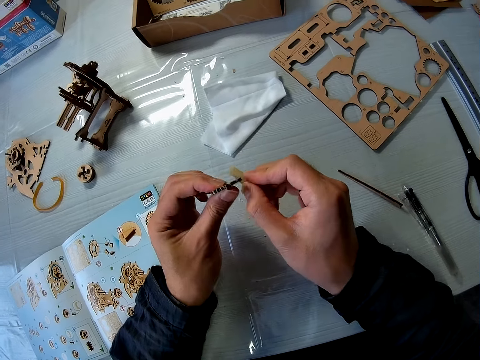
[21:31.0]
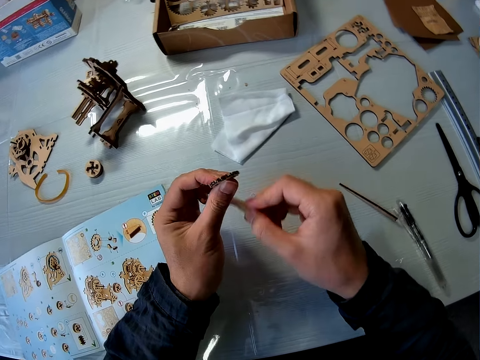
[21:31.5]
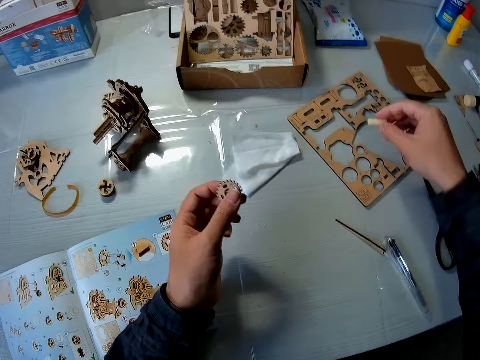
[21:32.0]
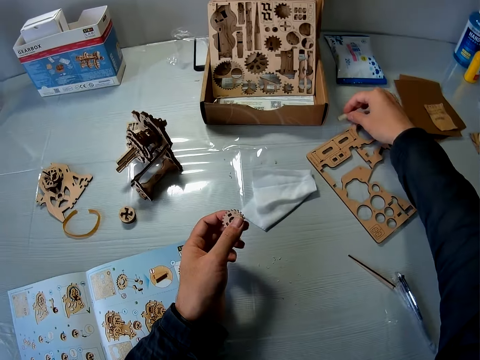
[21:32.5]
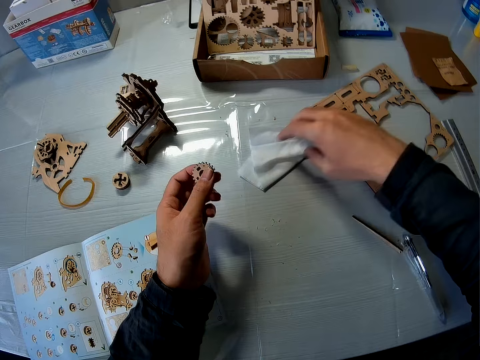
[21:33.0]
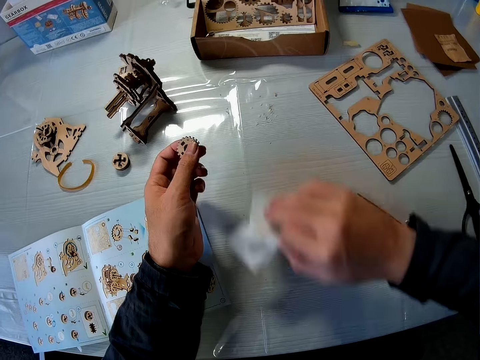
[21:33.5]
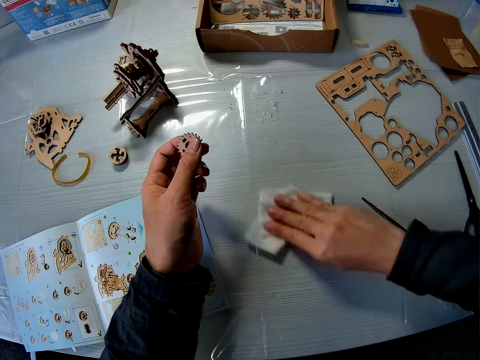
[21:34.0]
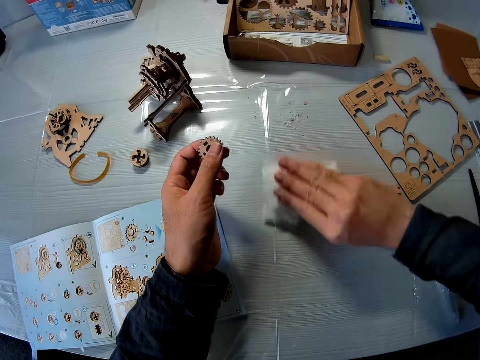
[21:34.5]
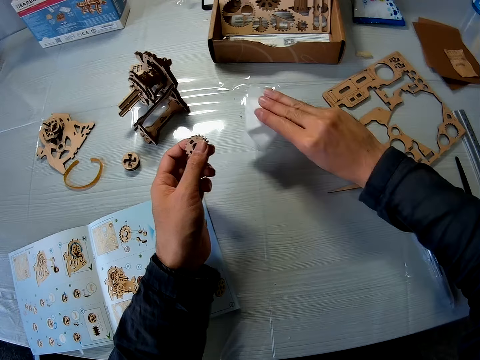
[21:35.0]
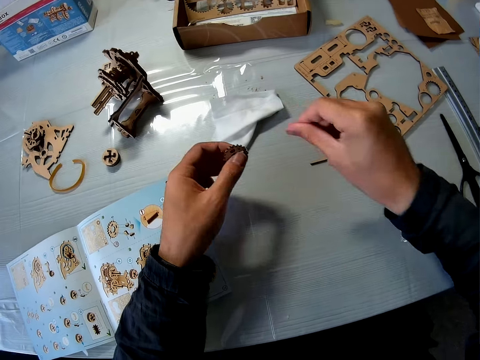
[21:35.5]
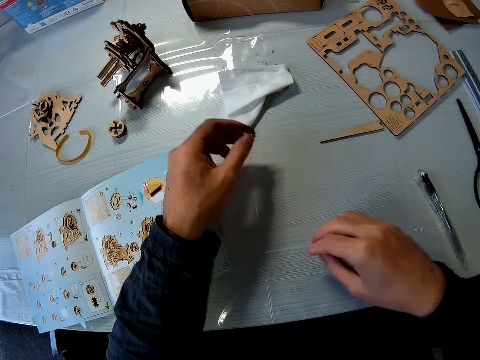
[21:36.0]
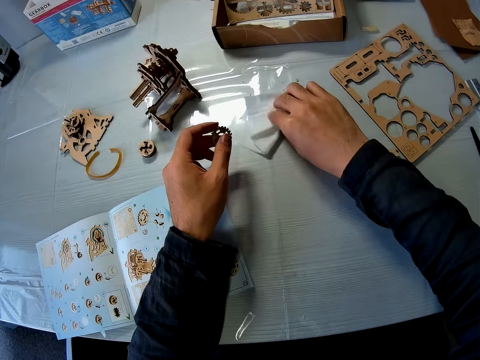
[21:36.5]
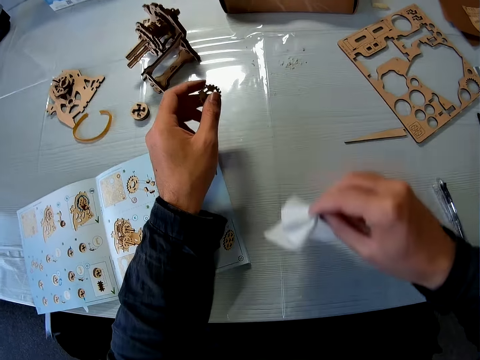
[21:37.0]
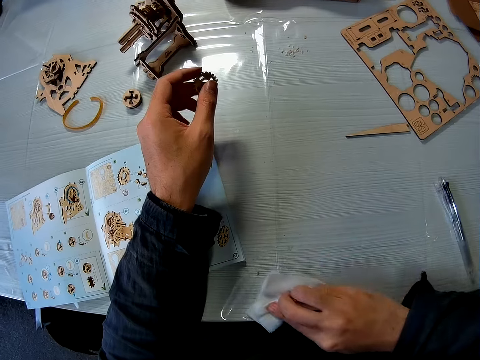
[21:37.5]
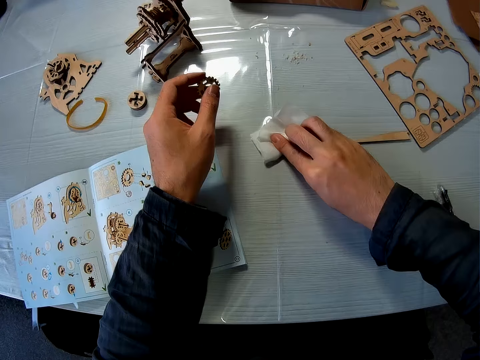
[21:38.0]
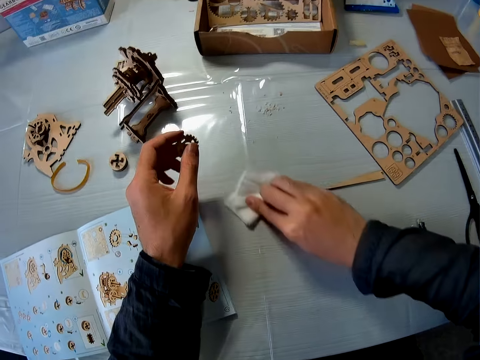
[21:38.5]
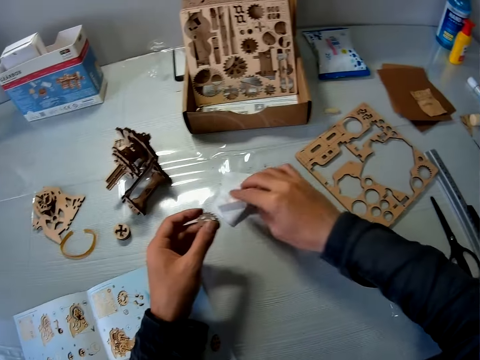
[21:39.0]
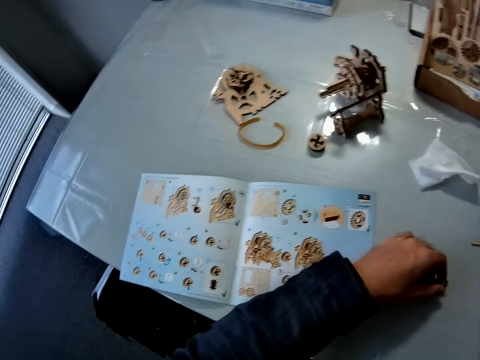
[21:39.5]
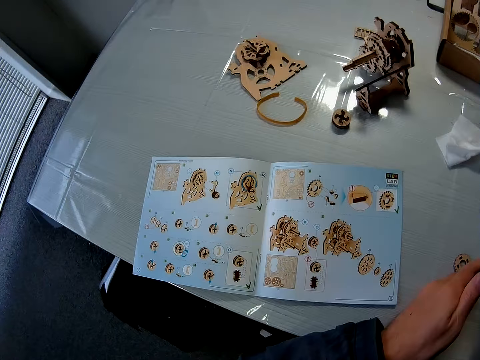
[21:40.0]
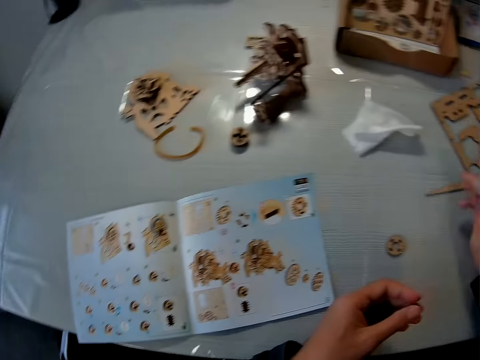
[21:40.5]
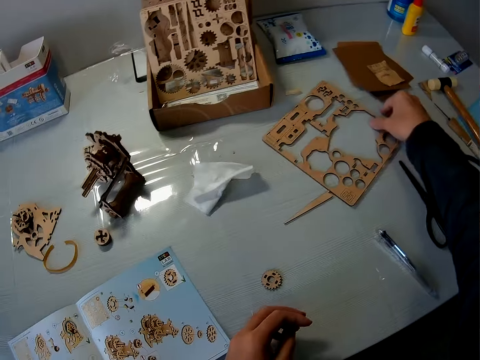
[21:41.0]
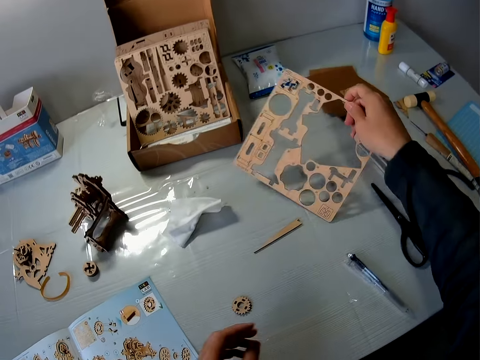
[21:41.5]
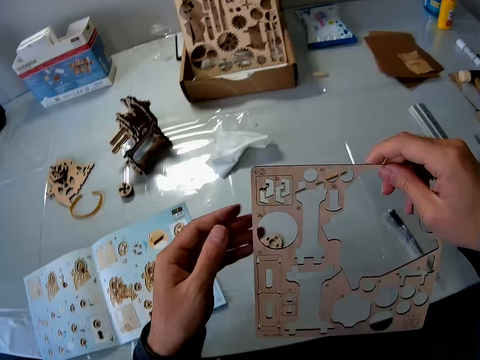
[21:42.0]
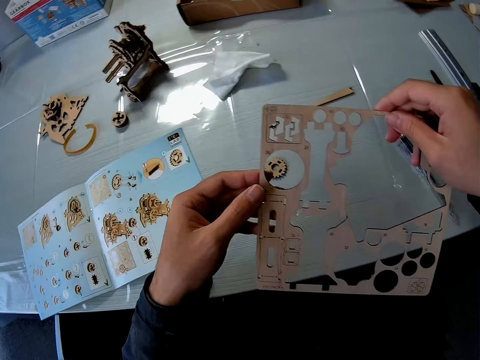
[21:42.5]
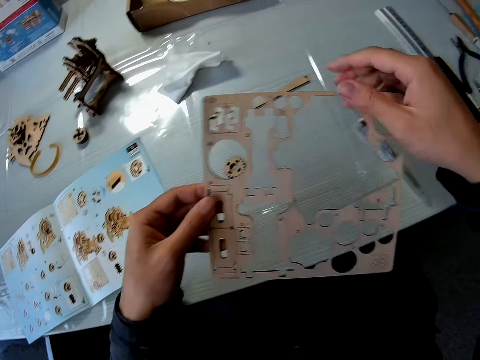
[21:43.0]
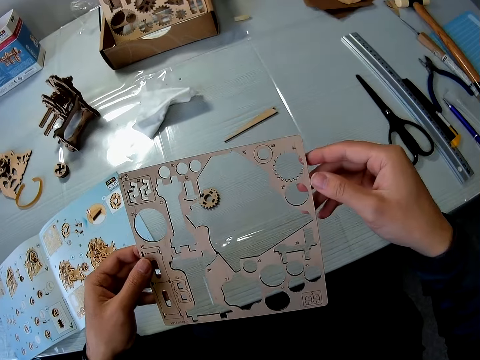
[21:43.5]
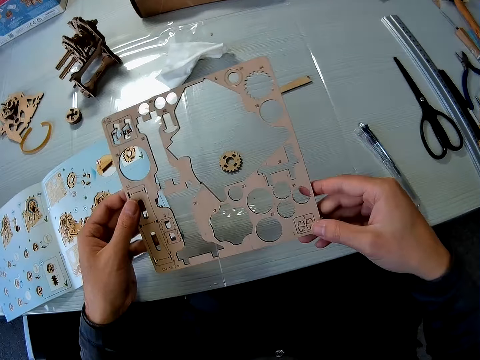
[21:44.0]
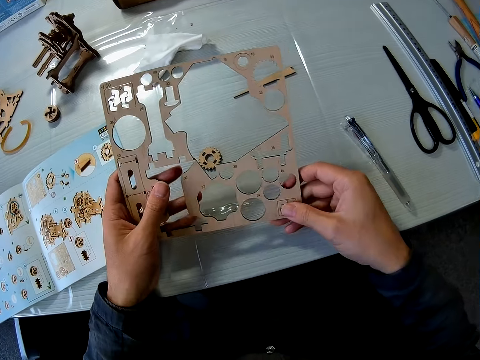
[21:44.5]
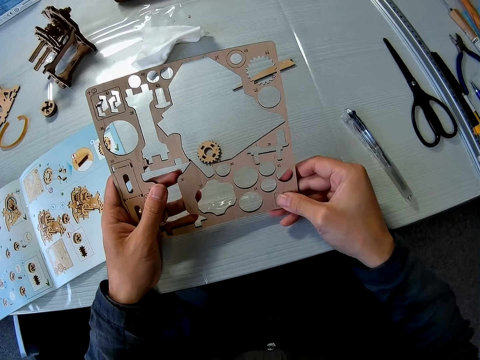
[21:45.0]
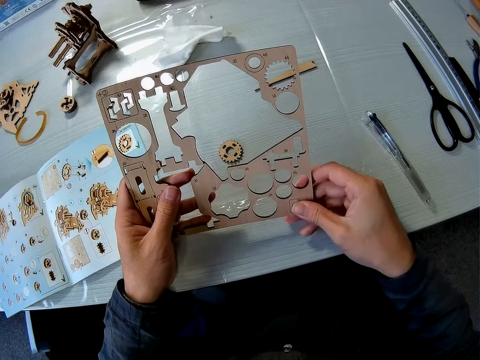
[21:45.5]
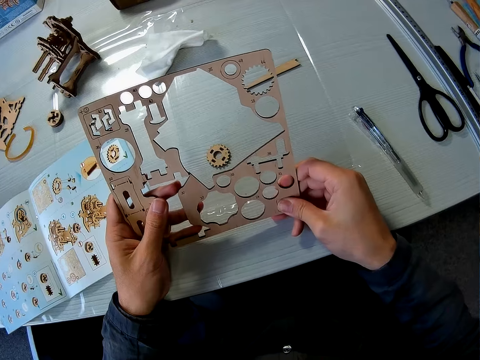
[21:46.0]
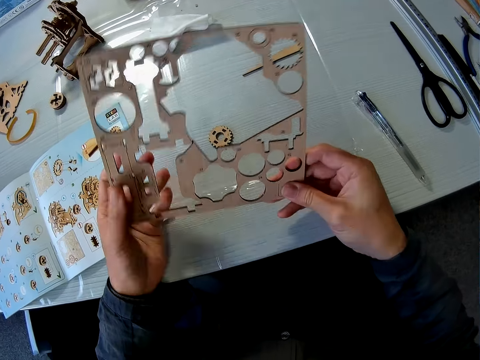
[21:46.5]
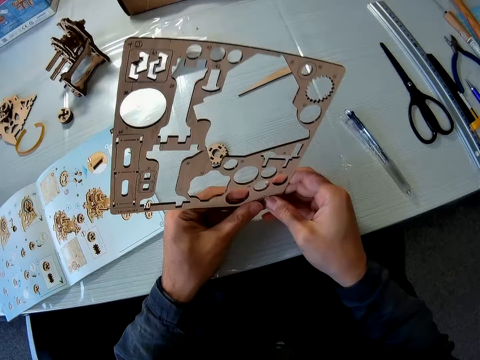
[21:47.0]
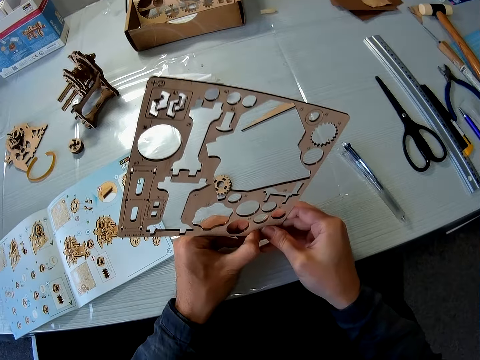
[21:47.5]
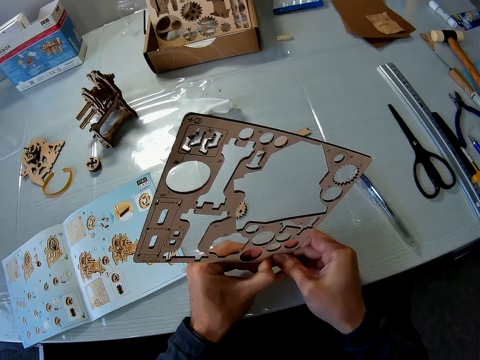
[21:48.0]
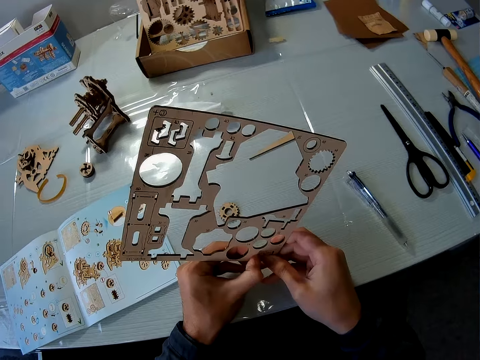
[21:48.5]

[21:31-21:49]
The camera wearer drops the sandpaper block on the table. He takes the wipes placed on the table and cleans the table with the wipes. He drops the wipes on the table. He picks the wipes on the table again. He cleans the table with the wipes. He drops the wipes on the table. He places the steam gear on the table. He drops the puzzle piece on his left hand. He picks the puzzle sheet or laser cut wood craft kit on the table. He looks at the laser cut wood craft kit. He removes a puzzle piece from the puzzle sheet.

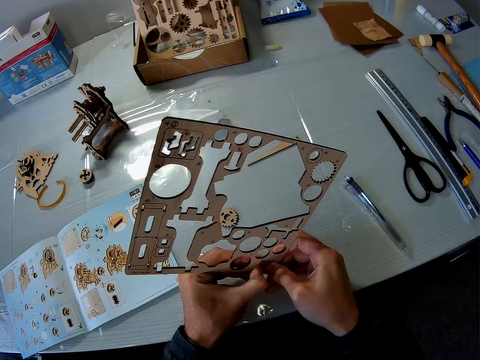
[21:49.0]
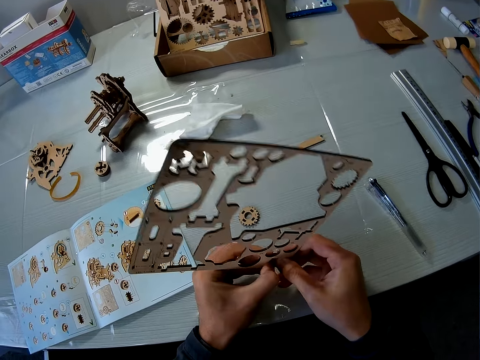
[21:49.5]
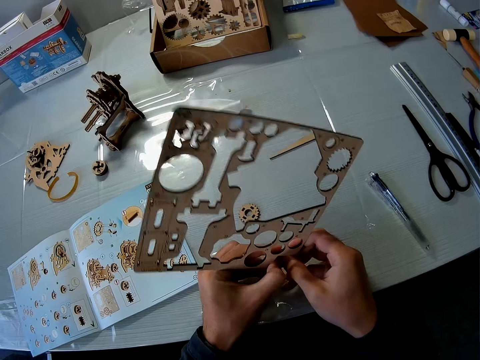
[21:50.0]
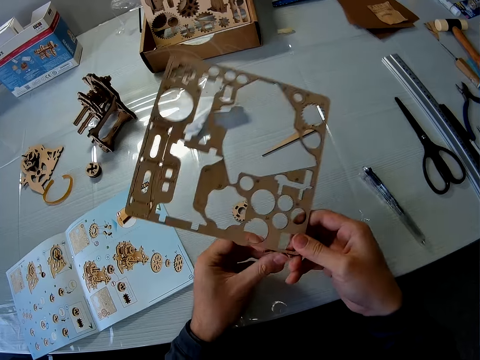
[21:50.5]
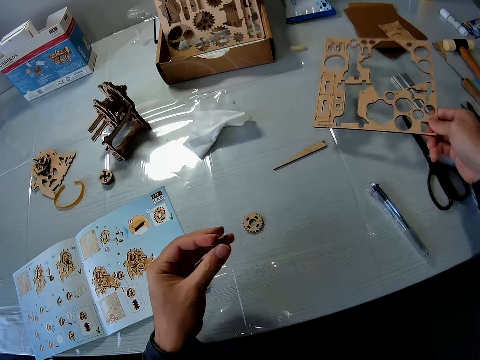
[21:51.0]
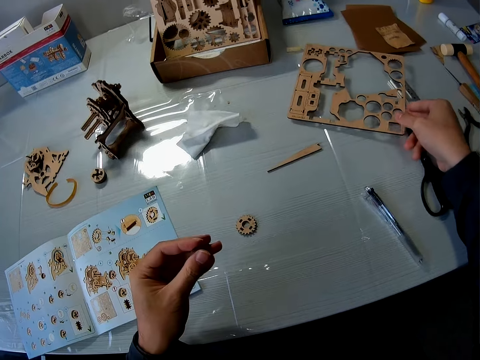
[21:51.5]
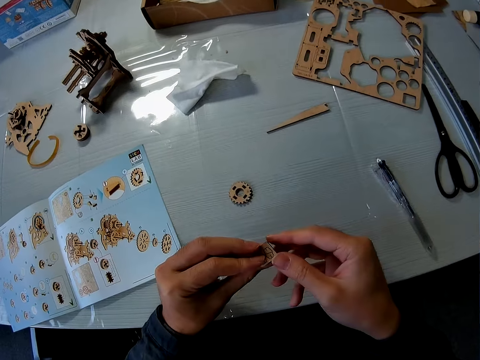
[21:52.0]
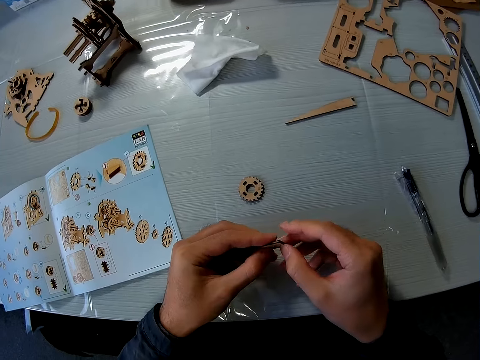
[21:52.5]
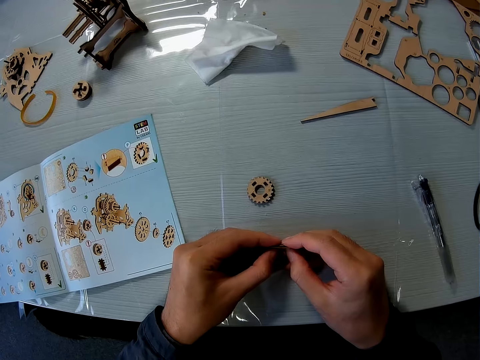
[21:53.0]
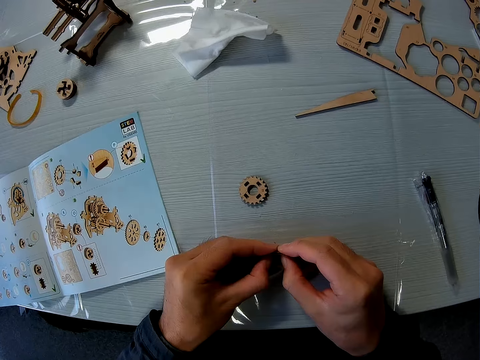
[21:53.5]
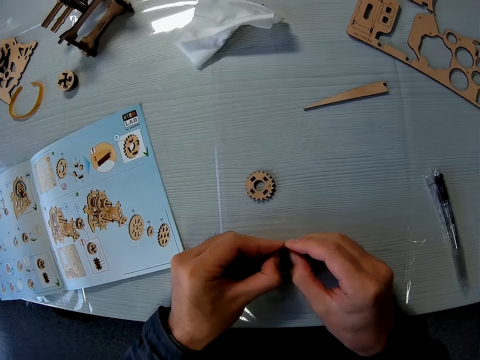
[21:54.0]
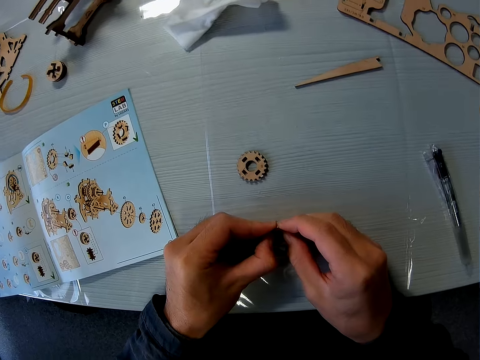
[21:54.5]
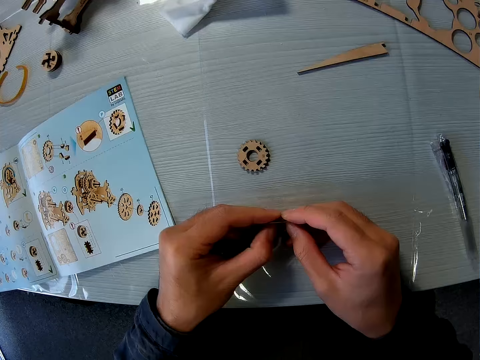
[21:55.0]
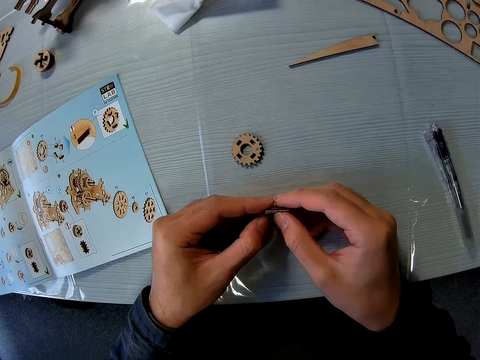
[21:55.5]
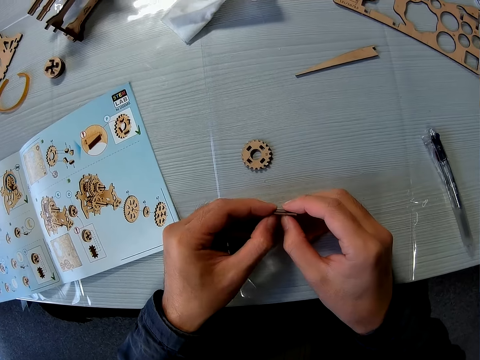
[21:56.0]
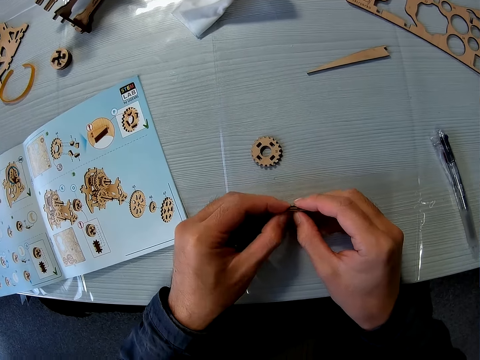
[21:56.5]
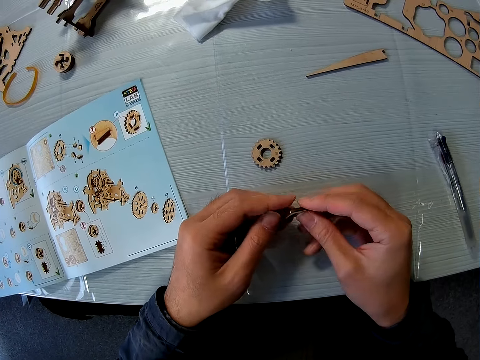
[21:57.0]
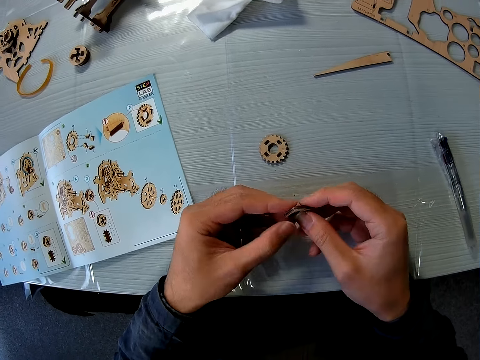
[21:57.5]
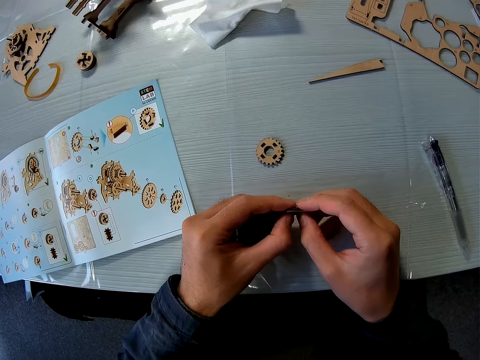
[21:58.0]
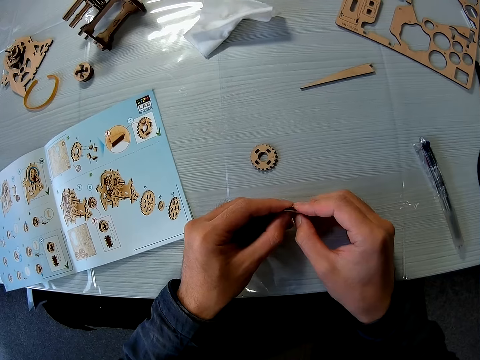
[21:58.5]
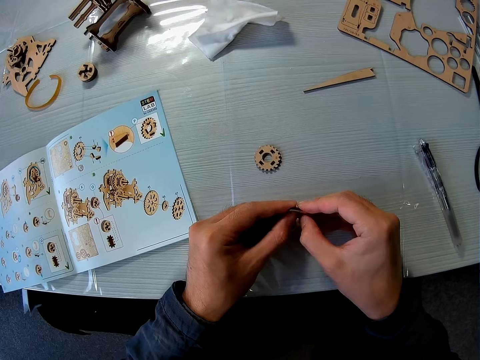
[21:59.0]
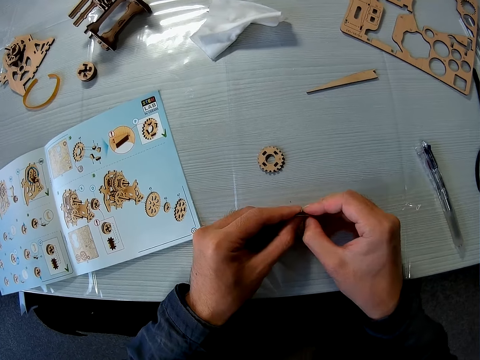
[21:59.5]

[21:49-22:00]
The camera wearer drops the puzzle sheet on the table. They hold the puzzle. They remove a puzzle piece.
